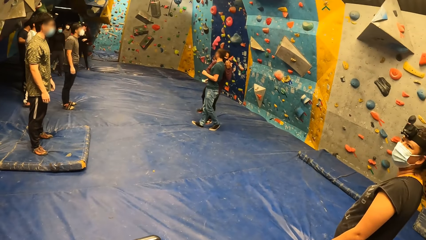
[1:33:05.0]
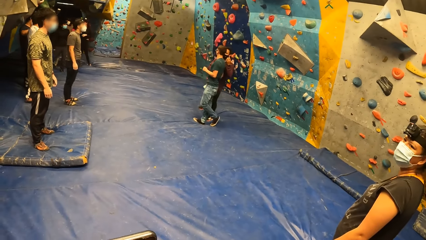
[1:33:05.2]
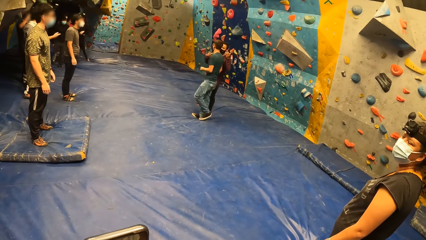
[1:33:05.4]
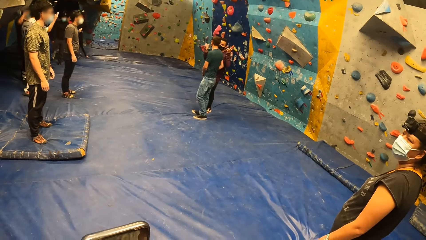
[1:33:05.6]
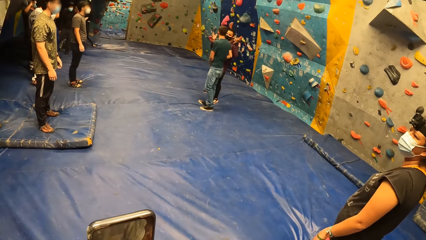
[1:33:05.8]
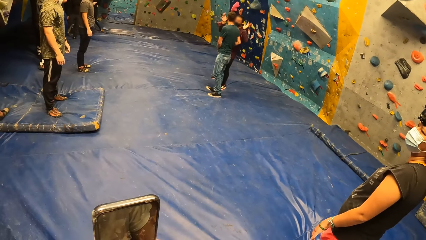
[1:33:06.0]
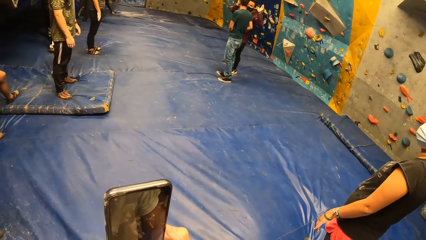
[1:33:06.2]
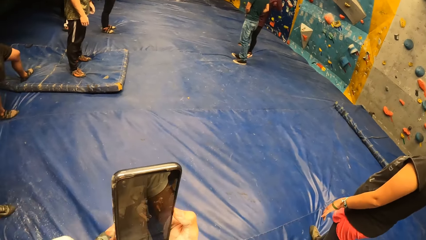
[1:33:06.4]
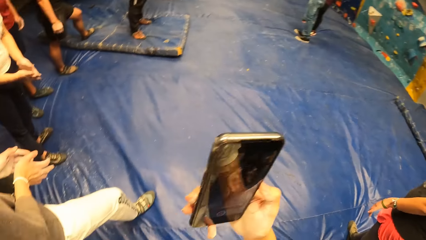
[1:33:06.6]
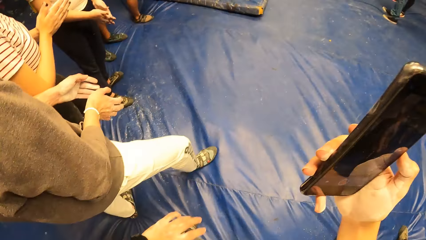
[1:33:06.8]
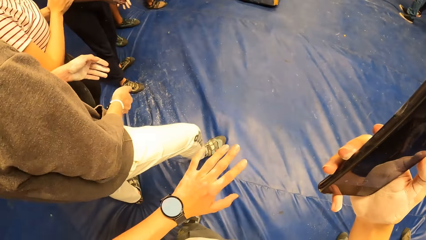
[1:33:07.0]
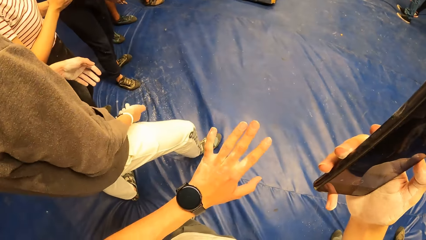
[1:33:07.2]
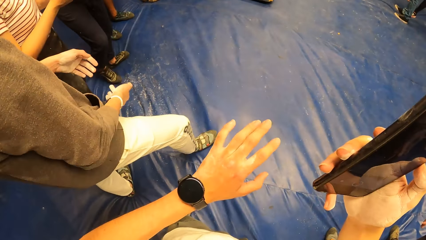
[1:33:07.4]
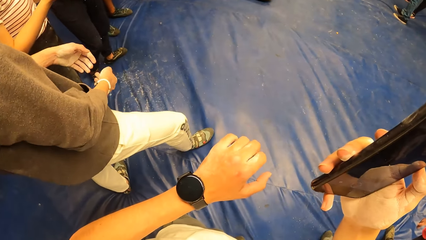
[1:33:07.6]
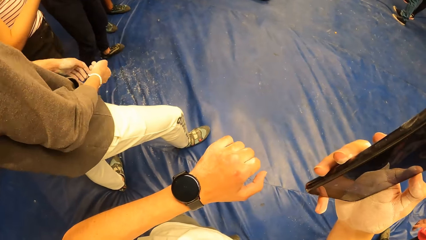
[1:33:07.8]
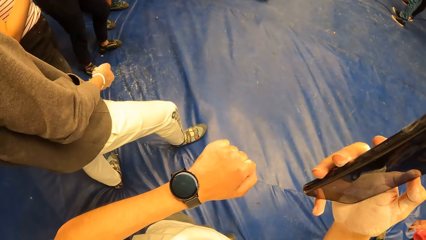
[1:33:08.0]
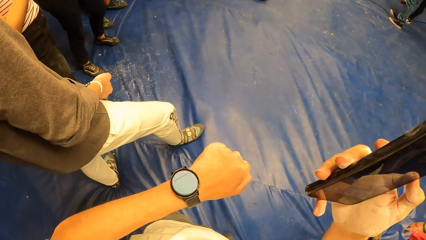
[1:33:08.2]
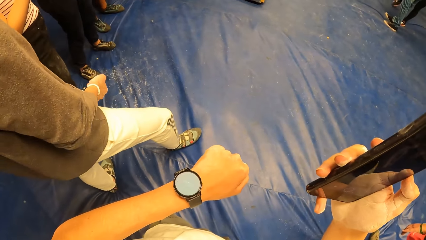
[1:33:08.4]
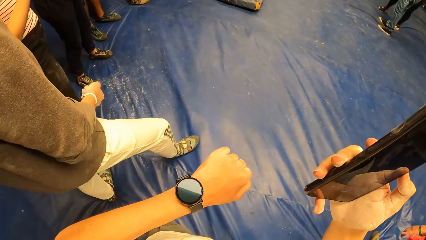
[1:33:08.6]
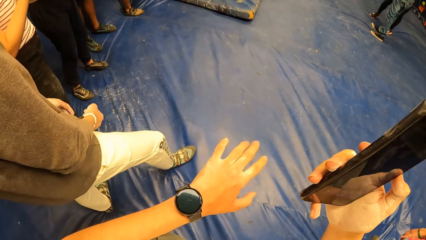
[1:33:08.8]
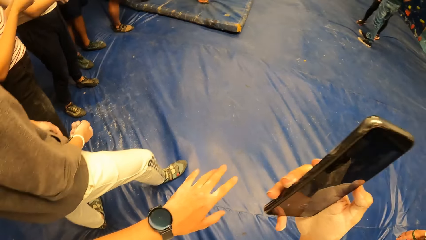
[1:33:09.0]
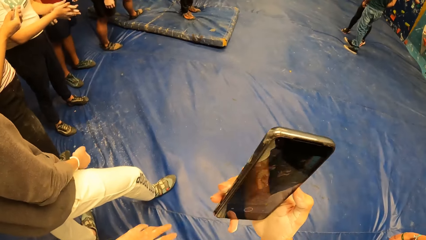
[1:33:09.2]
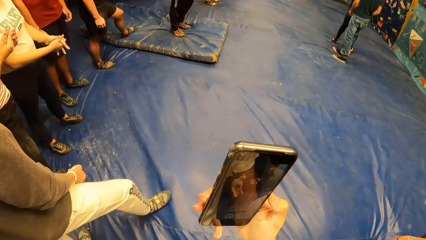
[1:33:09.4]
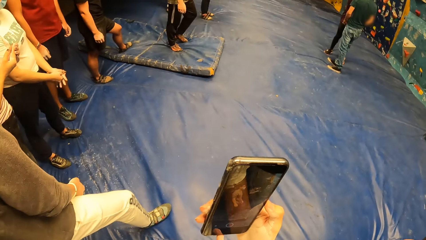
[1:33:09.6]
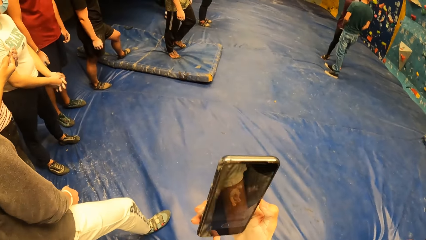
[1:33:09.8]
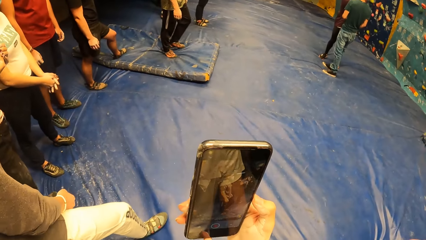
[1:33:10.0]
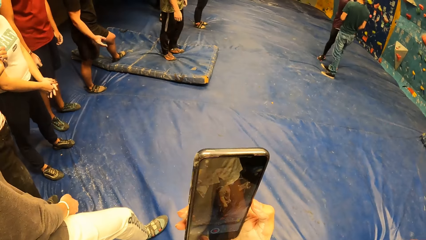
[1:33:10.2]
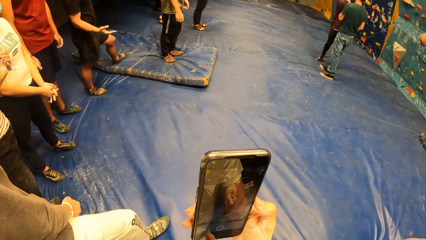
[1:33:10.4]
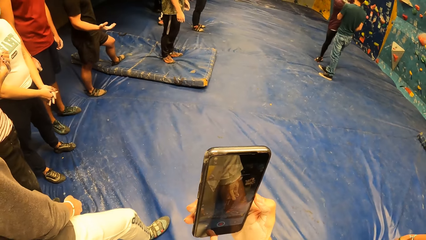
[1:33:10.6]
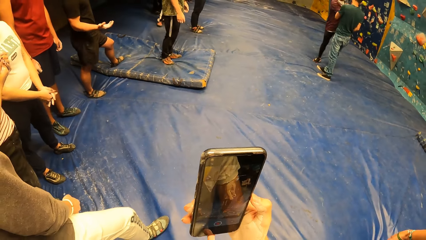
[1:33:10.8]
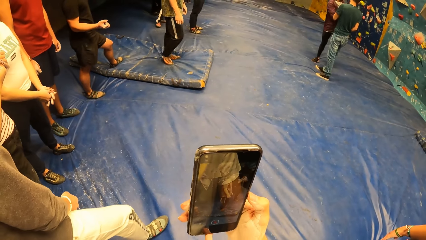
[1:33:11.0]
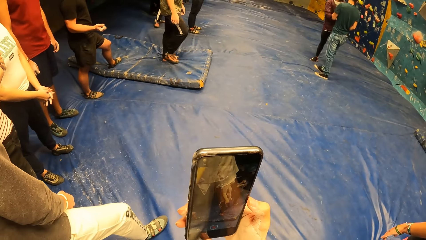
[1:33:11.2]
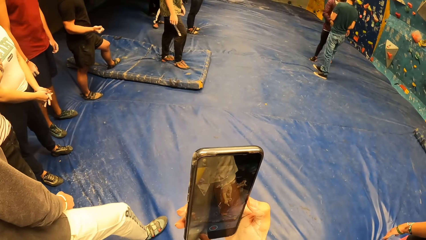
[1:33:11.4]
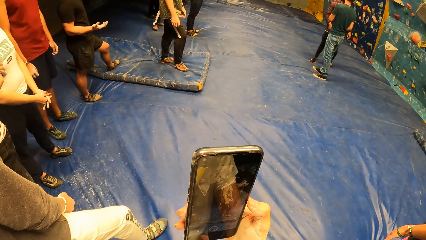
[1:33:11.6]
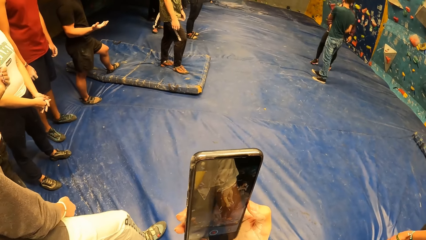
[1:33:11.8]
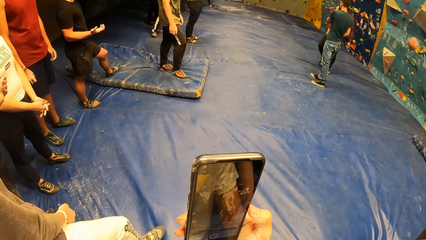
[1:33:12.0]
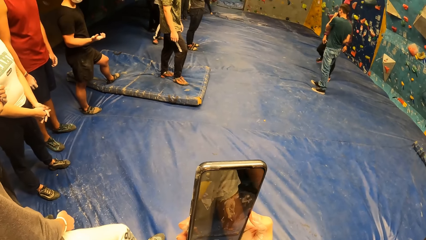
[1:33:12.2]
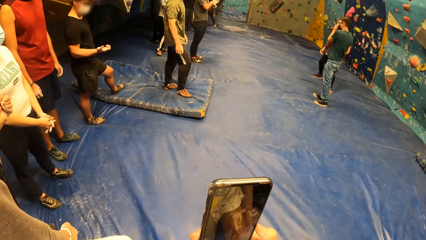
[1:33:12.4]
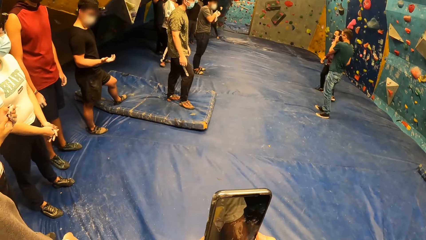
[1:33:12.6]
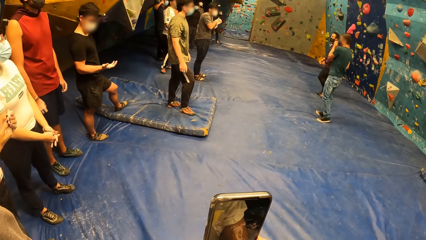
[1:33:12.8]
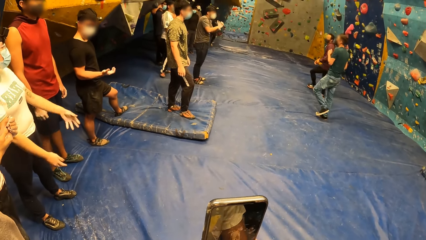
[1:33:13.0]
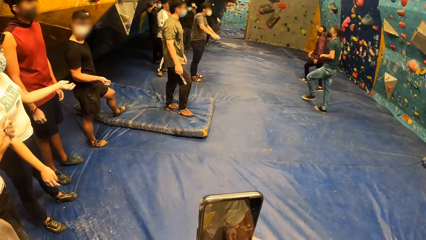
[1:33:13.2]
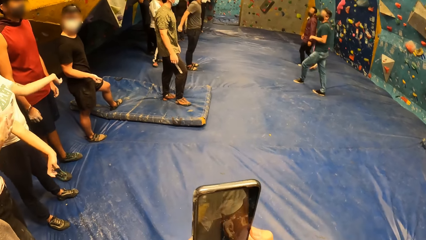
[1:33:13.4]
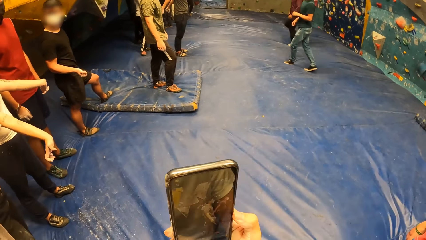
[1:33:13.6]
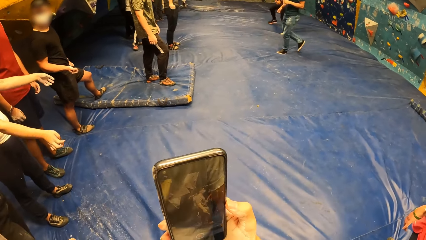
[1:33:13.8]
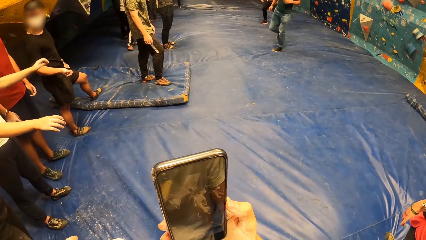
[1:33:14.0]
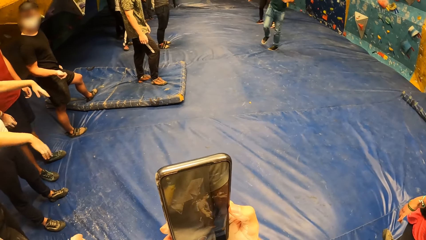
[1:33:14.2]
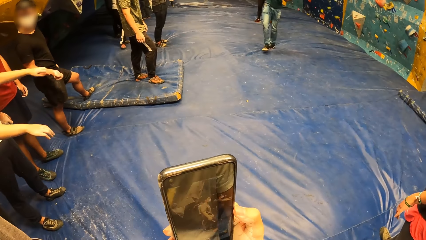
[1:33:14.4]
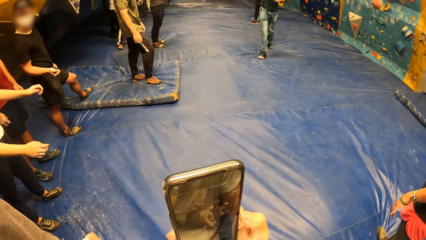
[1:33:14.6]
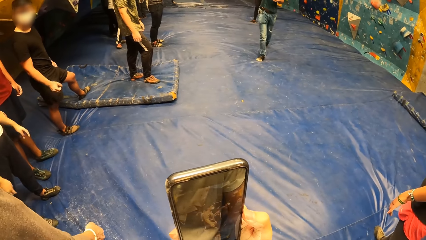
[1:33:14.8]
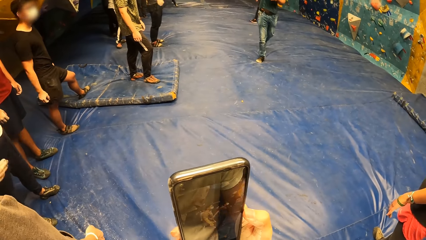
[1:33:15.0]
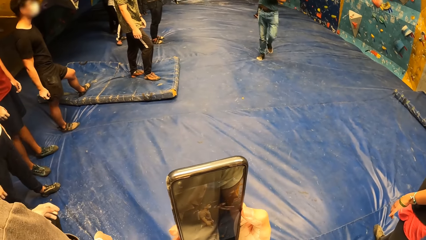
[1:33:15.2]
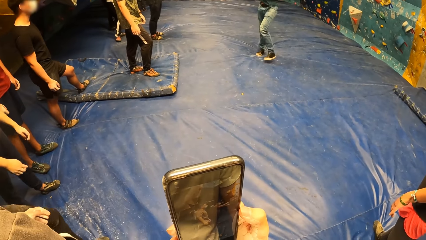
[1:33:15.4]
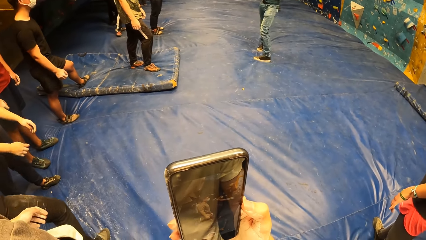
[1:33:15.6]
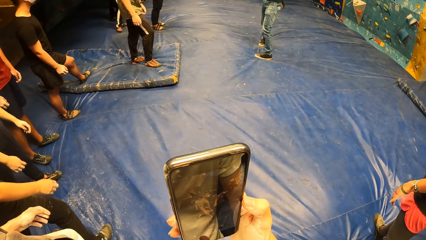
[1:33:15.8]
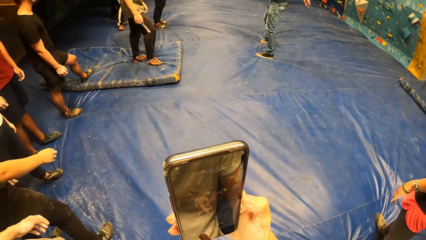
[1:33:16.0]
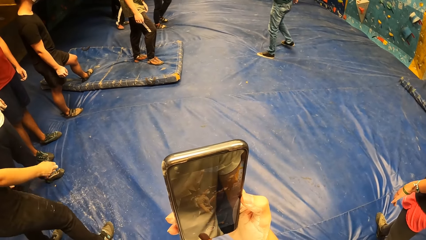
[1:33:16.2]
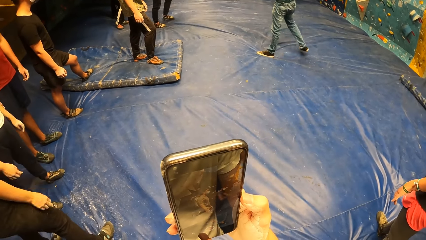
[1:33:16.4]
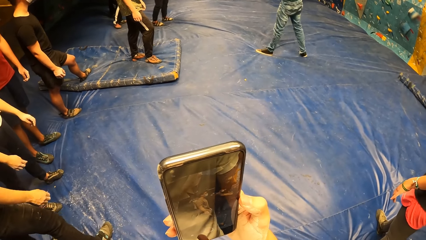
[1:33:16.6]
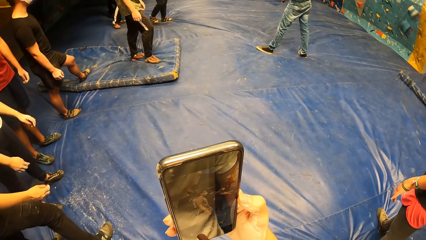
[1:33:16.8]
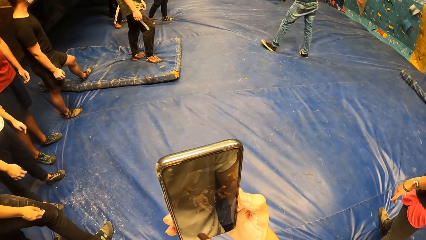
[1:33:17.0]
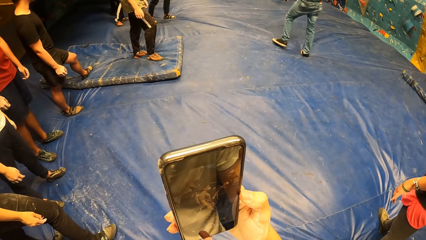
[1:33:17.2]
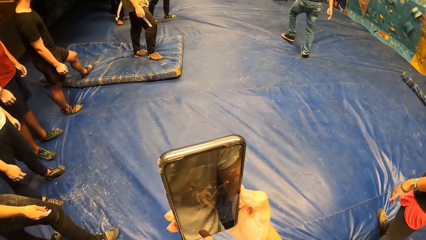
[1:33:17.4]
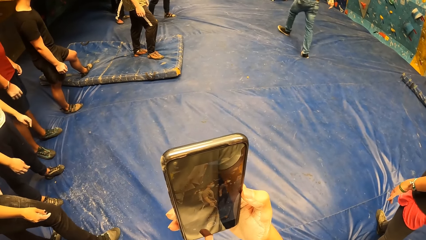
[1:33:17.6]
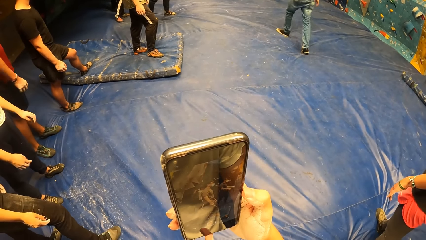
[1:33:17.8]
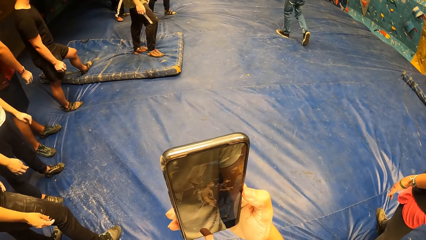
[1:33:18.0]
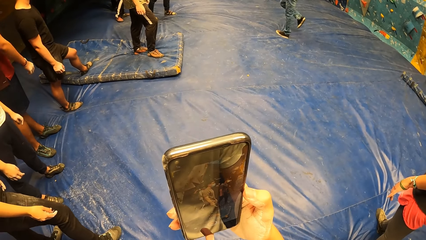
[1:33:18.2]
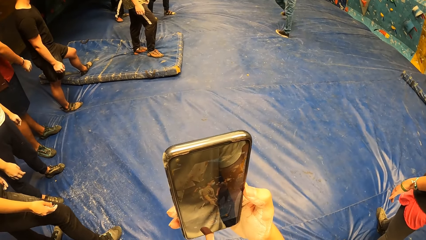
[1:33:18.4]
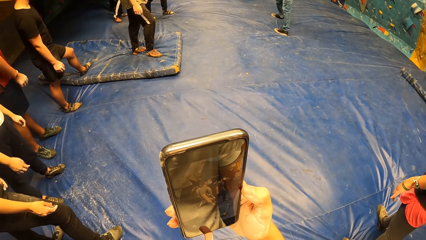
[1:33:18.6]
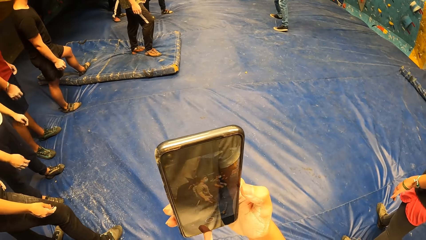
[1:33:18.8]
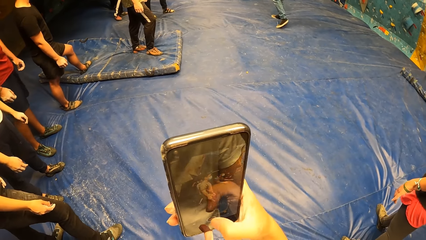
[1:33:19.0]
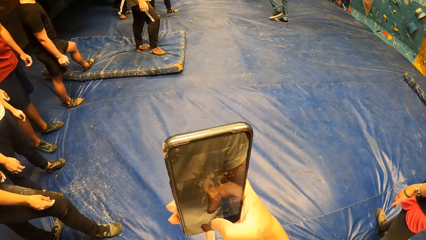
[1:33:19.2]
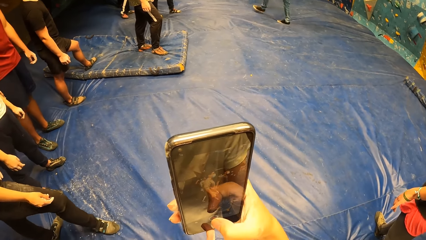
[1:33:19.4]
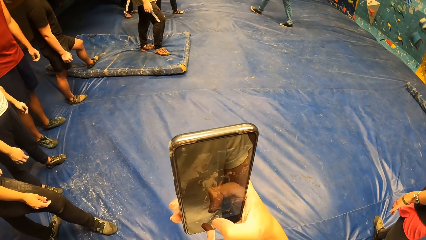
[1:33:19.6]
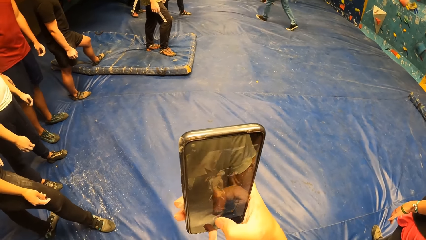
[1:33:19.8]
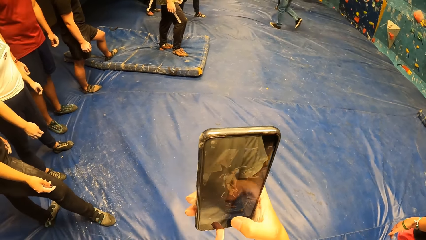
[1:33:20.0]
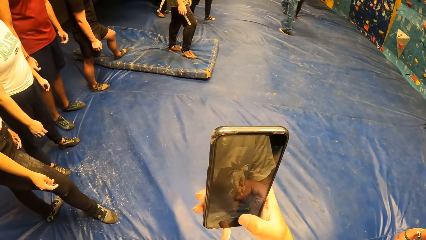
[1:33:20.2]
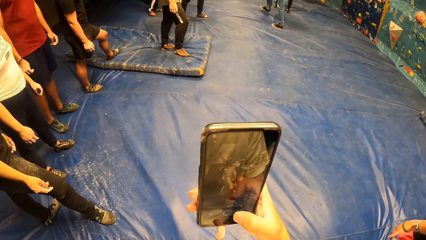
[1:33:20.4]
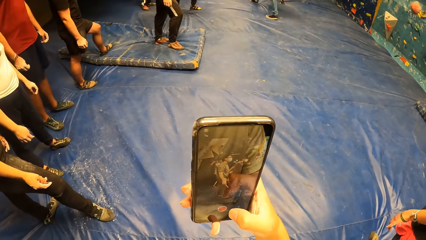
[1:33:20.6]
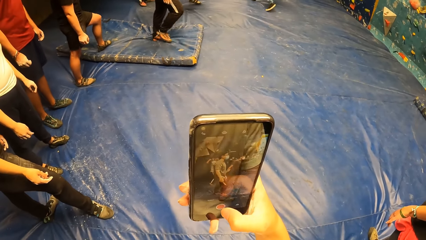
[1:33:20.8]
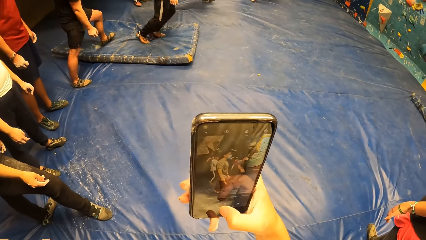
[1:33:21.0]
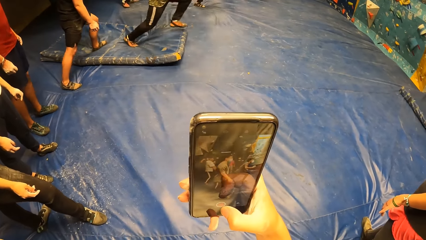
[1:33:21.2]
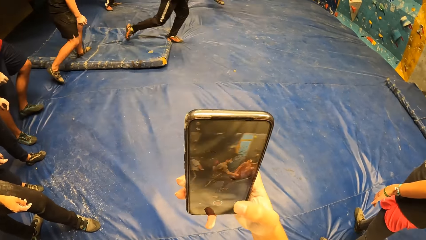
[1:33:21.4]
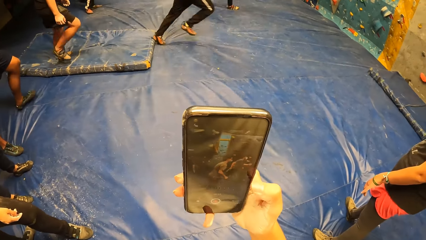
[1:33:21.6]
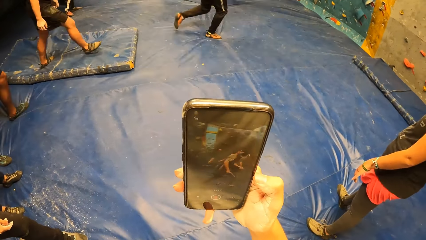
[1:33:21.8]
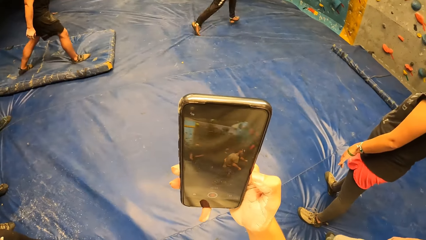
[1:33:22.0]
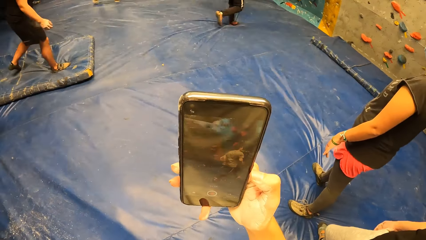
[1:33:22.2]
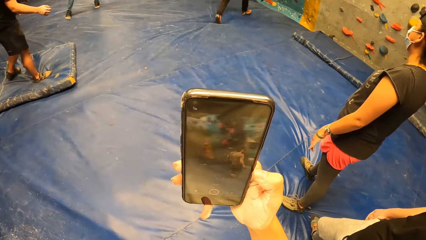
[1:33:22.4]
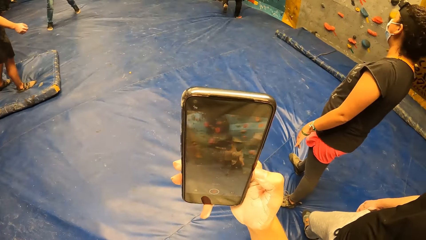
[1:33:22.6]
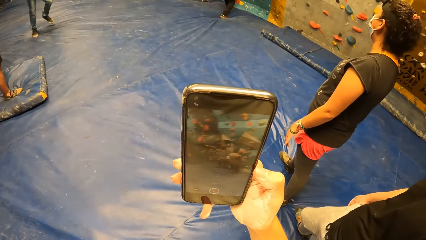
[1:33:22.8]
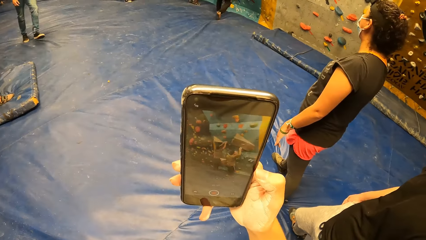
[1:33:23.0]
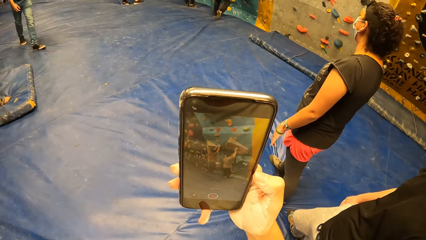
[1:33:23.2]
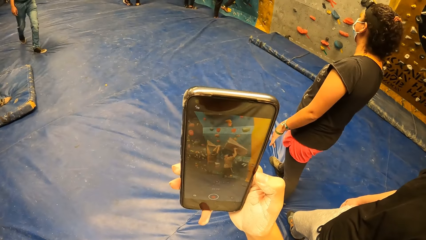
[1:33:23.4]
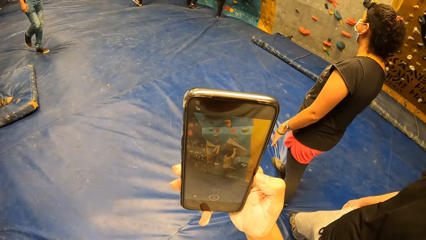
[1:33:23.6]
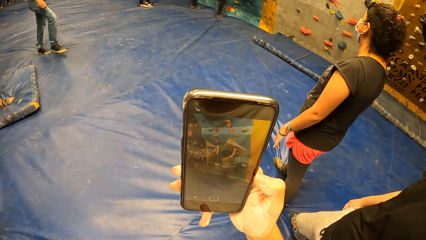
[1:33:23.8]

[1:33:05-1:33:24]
The camera wearer flinches her hand. She looks at a wristwatch in her left hand. She records on the phone. She operates the phone with her right hand. She records on the phone.
